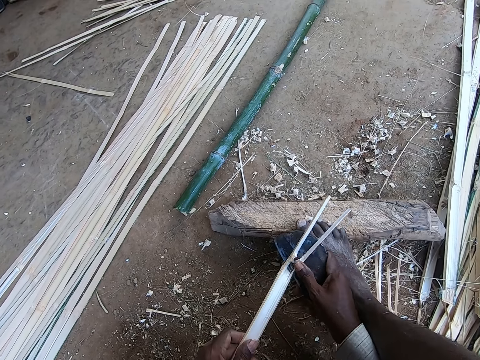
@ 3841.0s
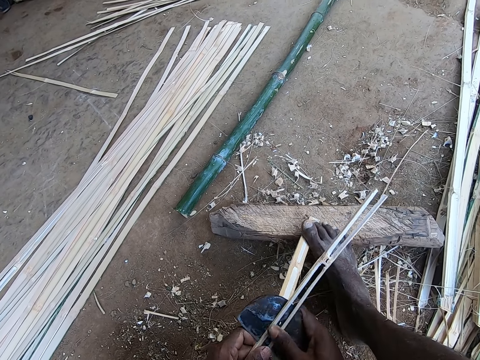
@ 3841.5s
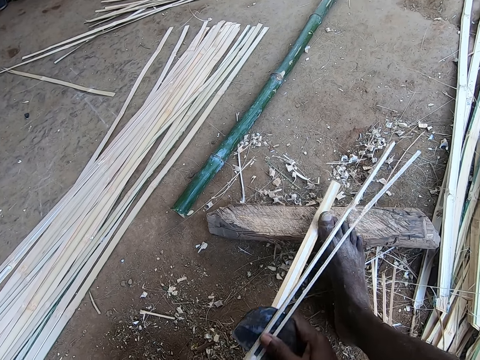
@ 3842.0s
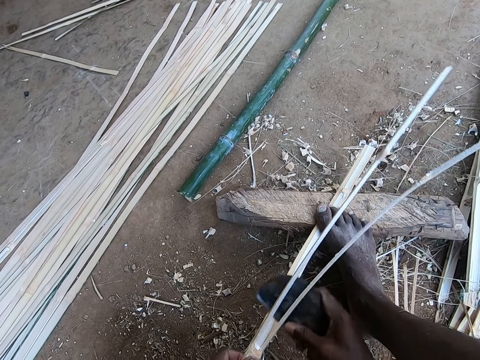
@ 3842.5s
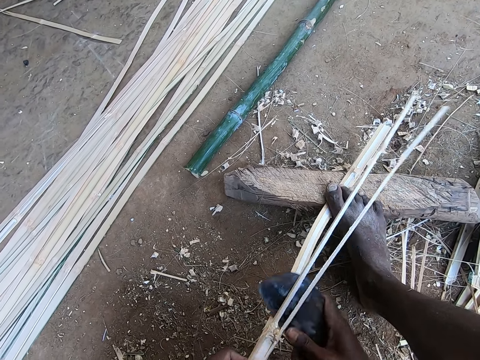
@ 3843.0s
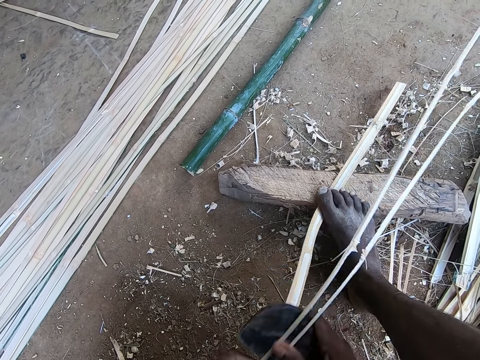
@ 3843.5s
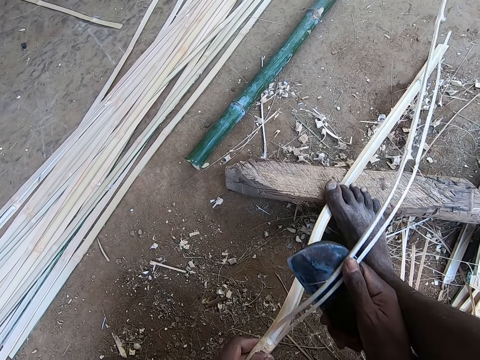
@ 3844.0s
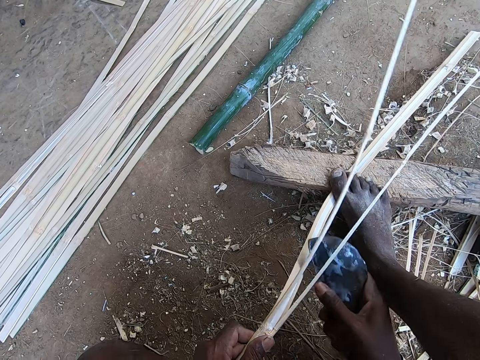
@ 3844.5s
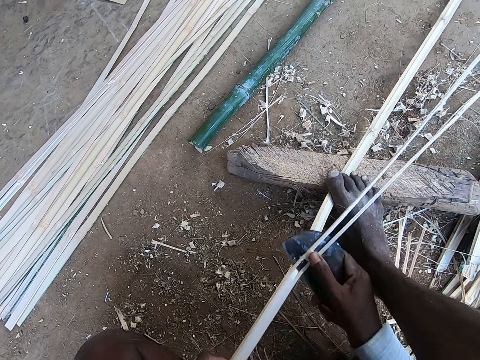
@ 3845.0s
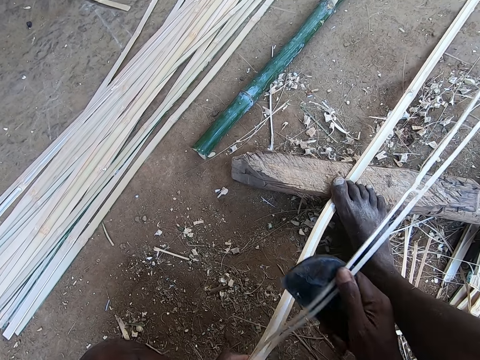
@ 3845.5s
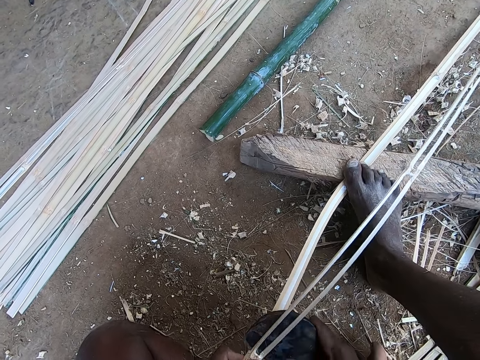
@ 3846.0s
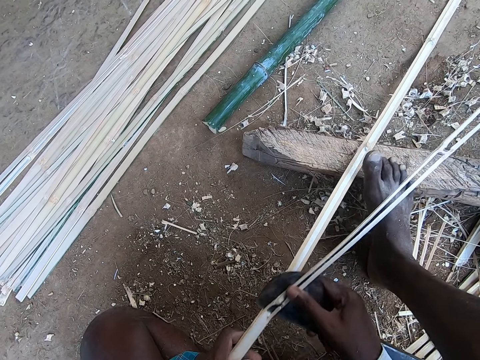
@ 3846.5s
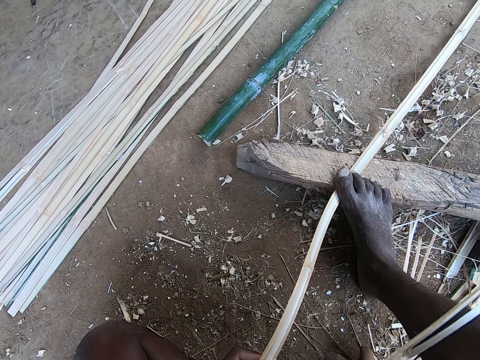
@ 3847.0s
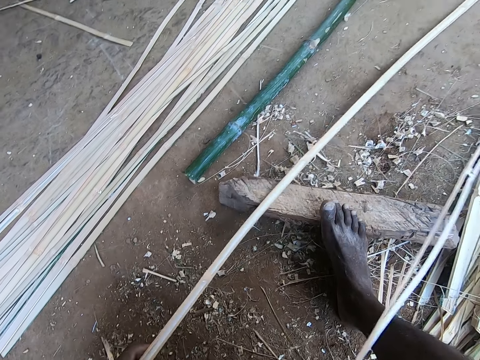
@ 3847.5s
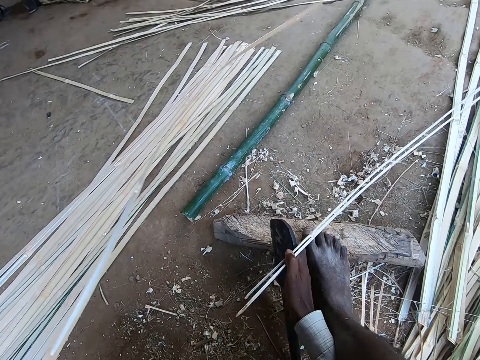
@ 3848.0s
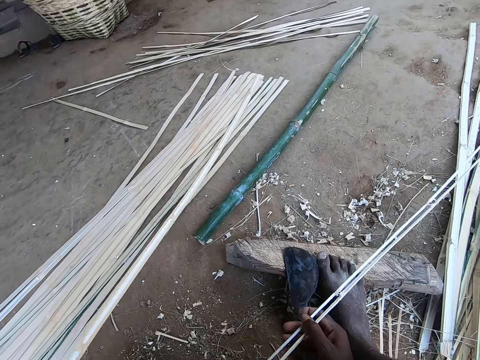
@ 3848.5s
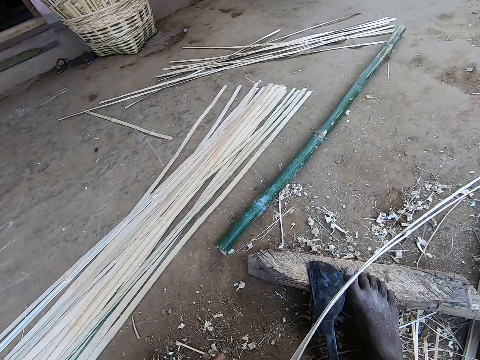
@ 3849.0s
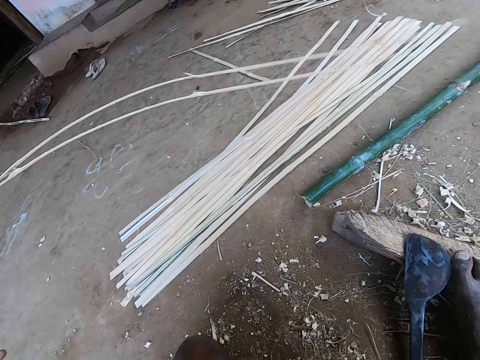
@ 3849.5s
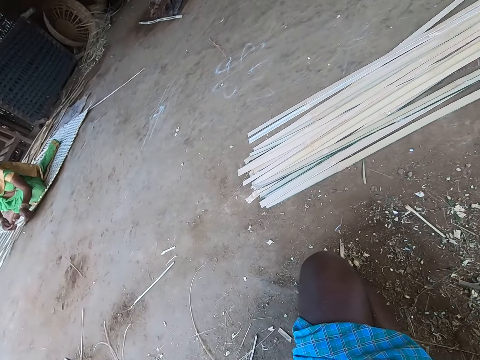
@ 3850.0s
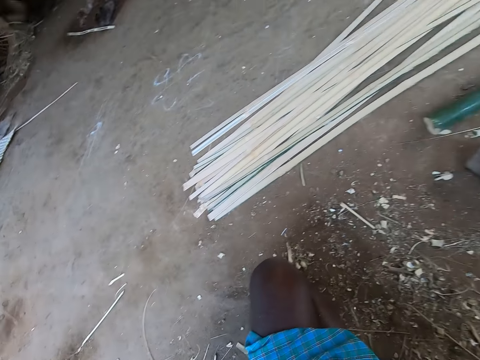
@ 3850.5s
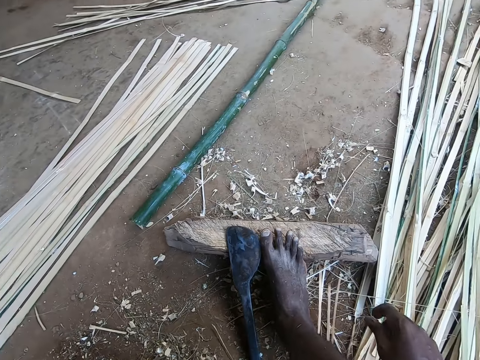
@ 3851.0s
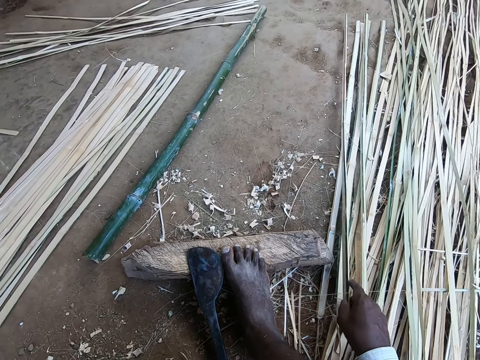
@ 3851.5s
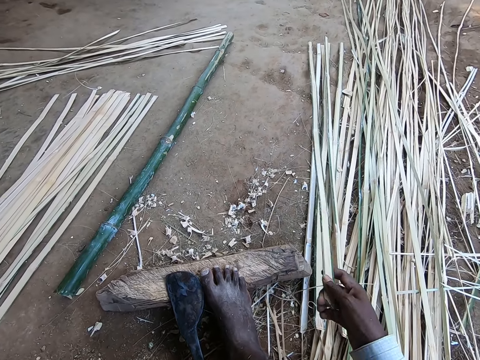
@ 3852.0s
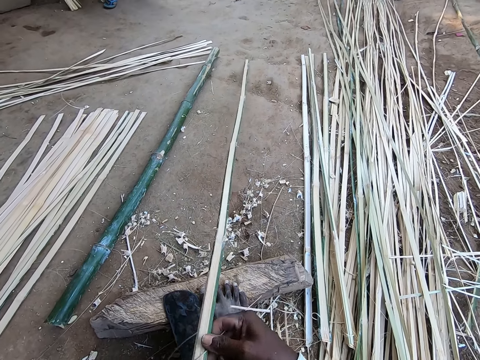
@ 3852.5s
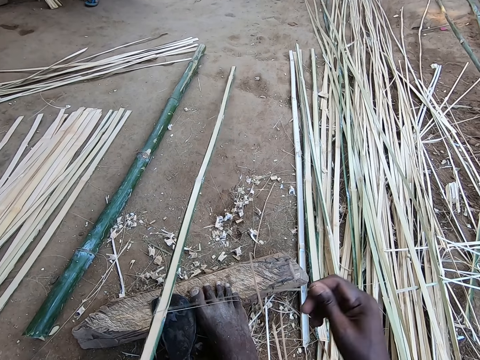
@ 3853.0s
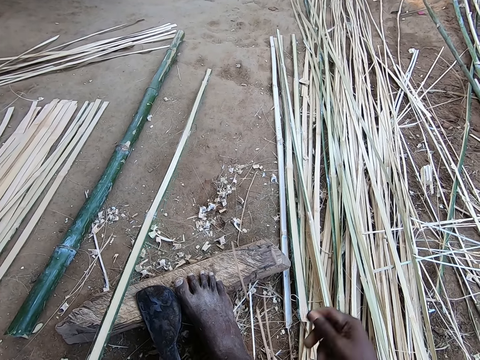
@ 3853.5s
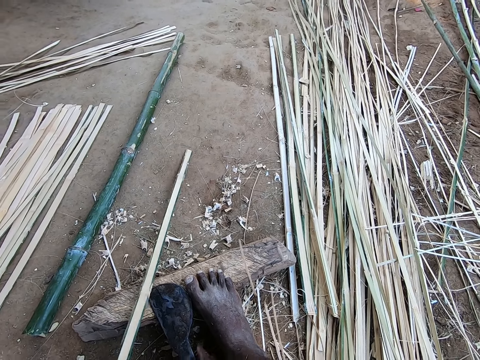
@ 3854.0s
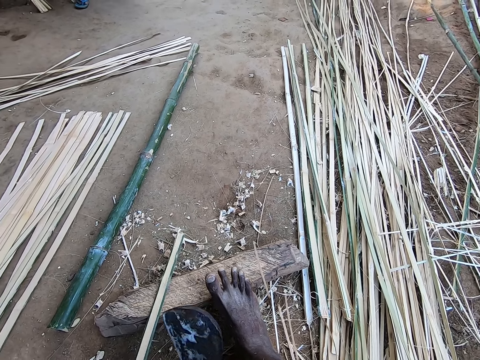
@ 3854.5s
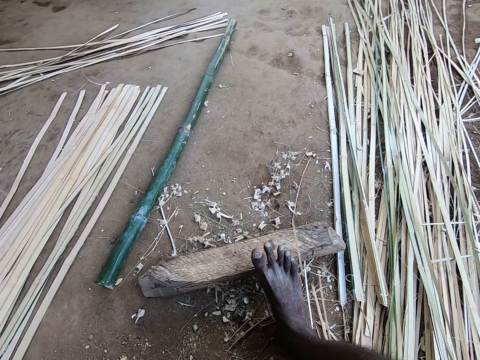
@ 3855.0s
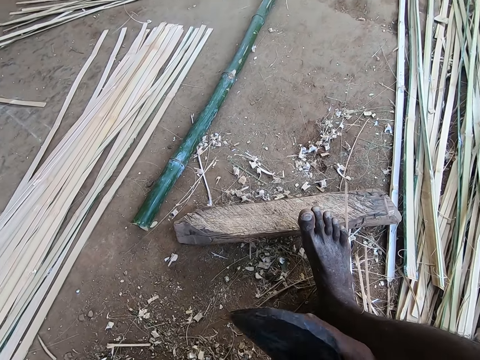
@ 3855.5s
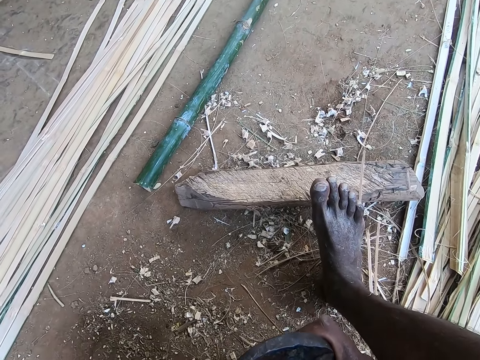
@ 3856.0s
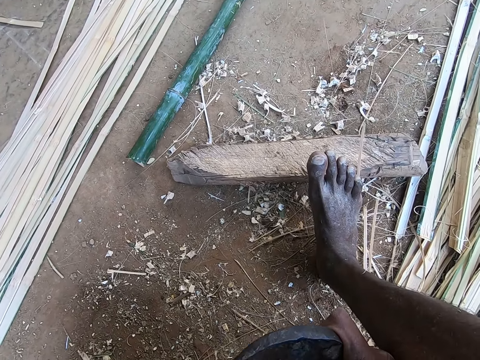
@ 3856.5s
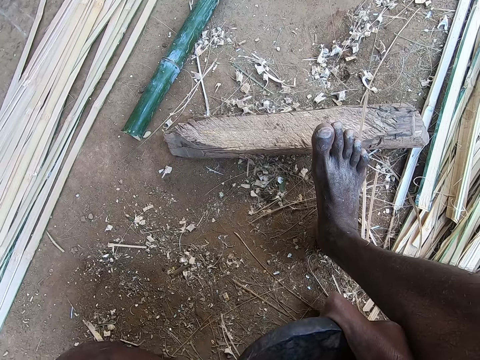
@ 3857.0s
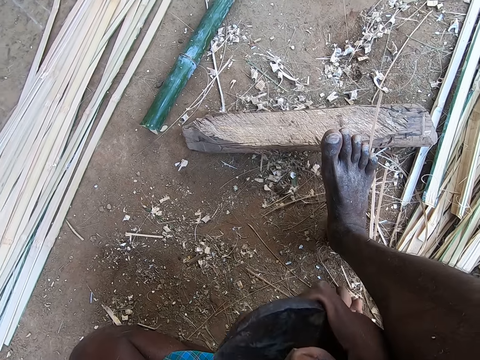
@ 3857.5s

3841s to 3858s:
The camera wearer throws the bamboo strip or stick on the ground with his left hand. He places the billhook on the wood with his right hand. He passes the bamboo strip to his left hand. He places the bamboo strip on the ground with his left hand. He picks a bamboo strip from the ground with his right hand. He passes the bamboo strip to his left hand. He pulls the bamboo stick. He picks the billhook from the wood with his right hand. He cuts out a bamboo strip from the bamboo strip in his left hand with the billhook in his right hand.

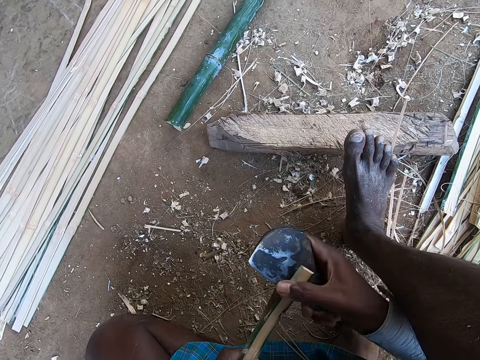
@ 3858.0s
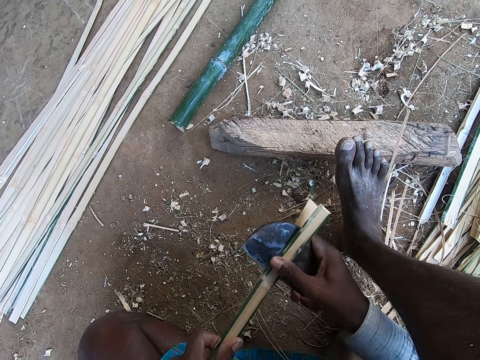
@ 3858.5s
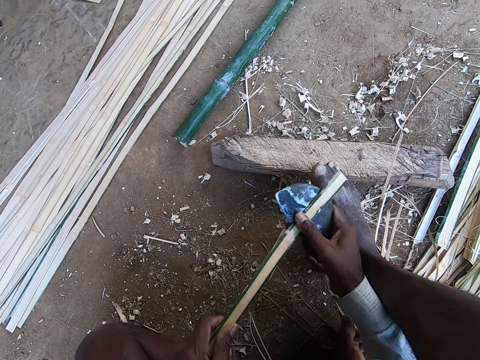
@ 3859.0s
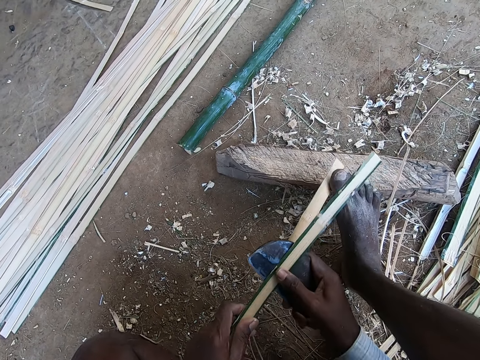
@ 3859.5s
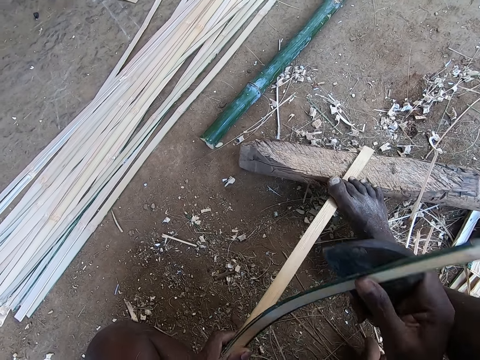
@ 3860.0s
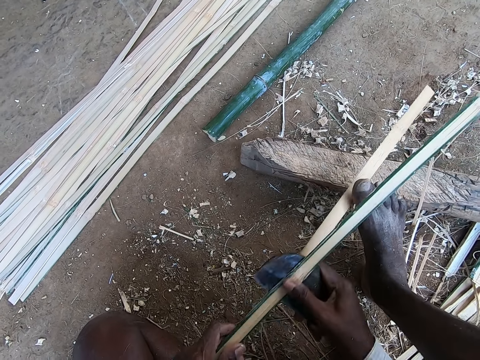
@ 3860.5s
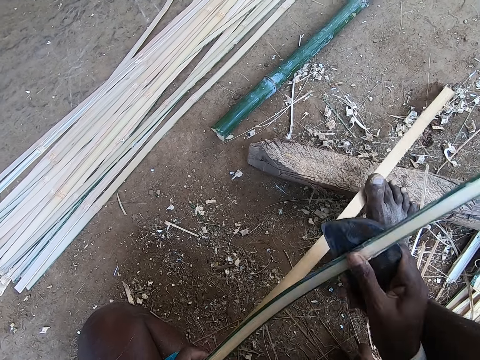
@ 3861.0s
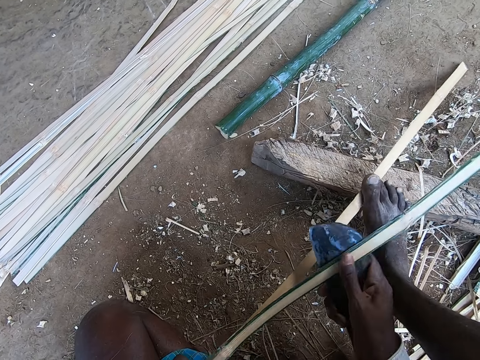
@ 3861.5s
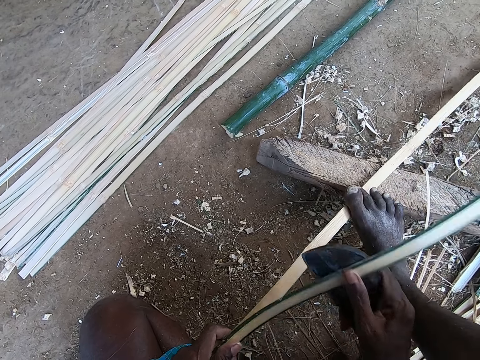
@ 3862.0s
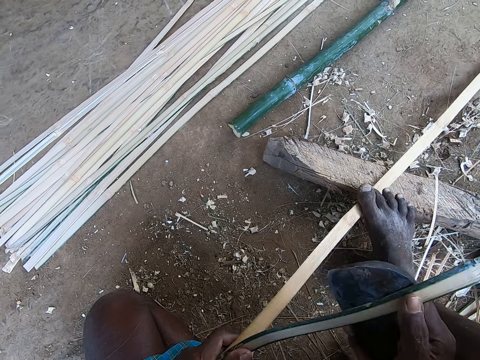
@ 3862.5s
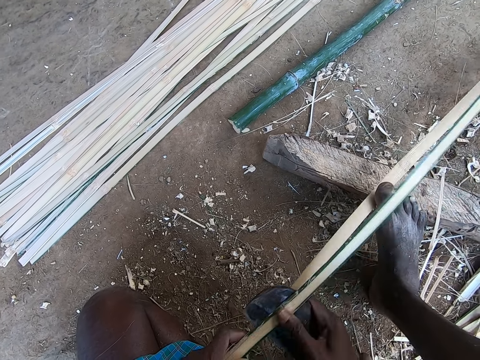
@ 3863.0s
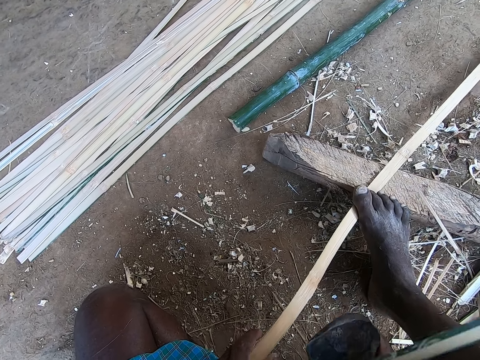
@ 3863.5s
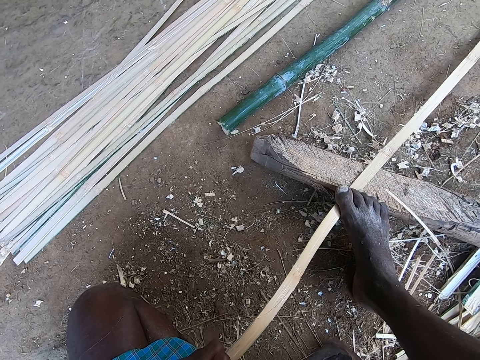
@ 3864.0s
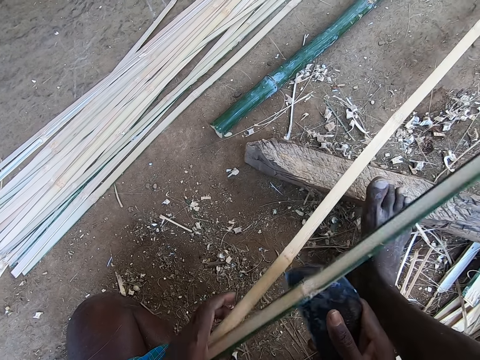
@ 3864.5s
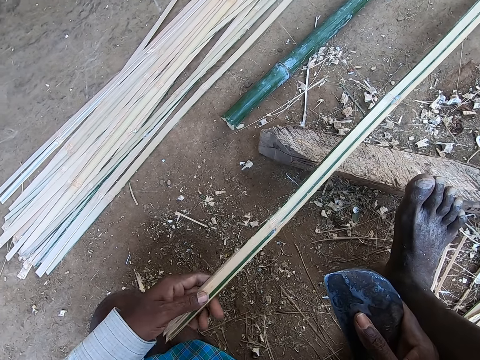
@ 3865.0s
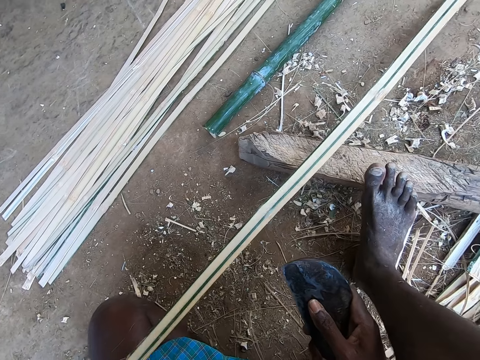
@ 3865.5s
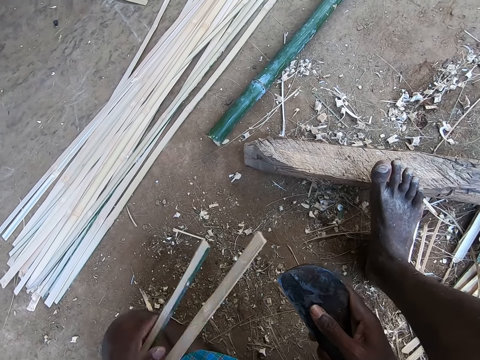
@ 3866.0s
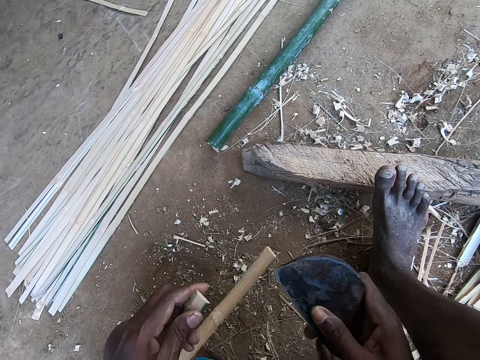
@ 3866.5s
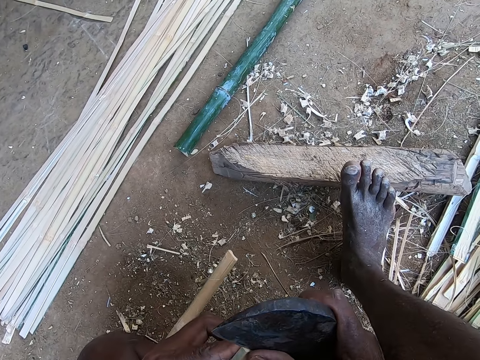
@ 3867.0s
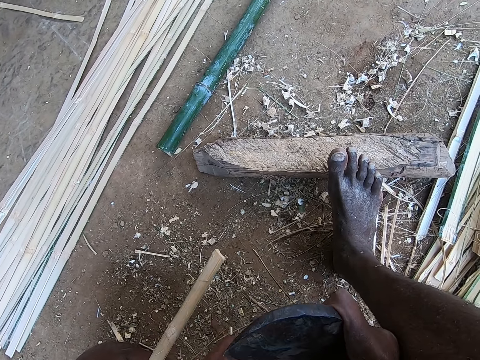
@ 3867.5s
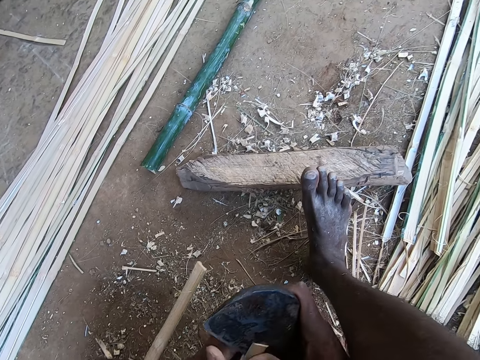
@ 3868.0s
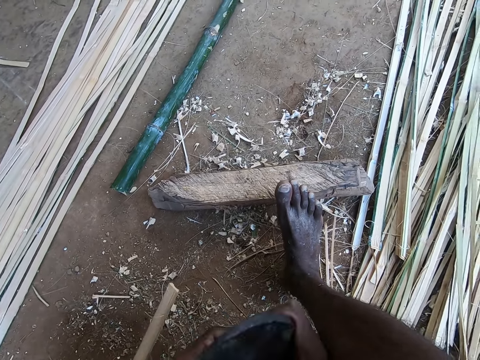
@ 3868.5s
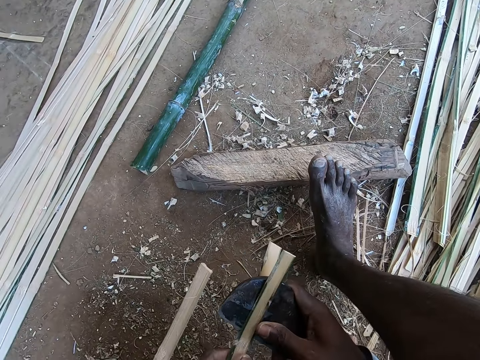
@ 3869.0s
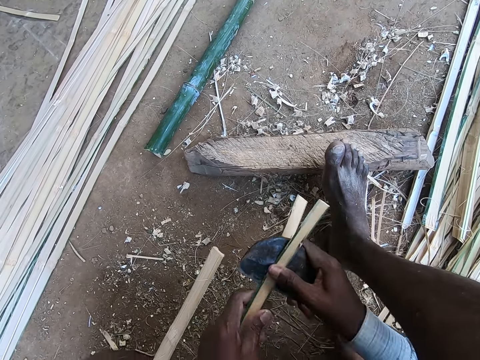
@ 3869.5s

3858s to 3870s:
The camera wearer places his right foot on the bamboo strip or stick. He cuts out a bamboo strip from the bamboo strip in his left hand with the billhook in his right hand. He looks at the bamboo stick. He removes the bamboo strip from the wood with his left hand. He cuts out a bamboo strip from the bamboo strip in his left hand with the billhook in his right hand.
